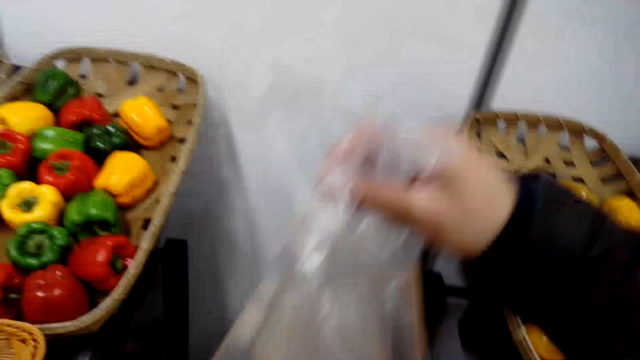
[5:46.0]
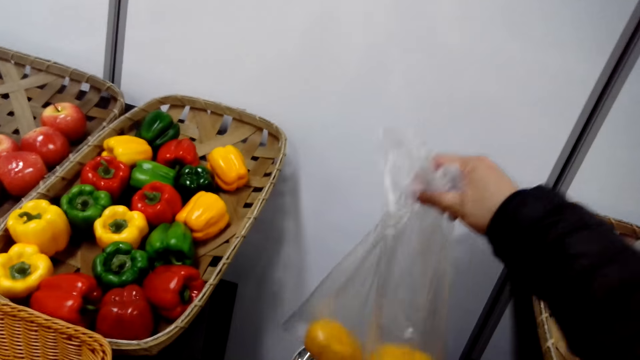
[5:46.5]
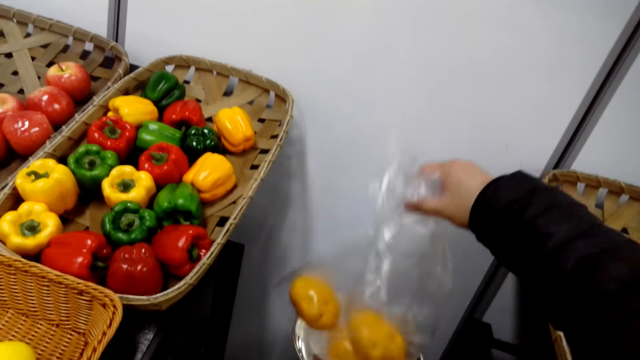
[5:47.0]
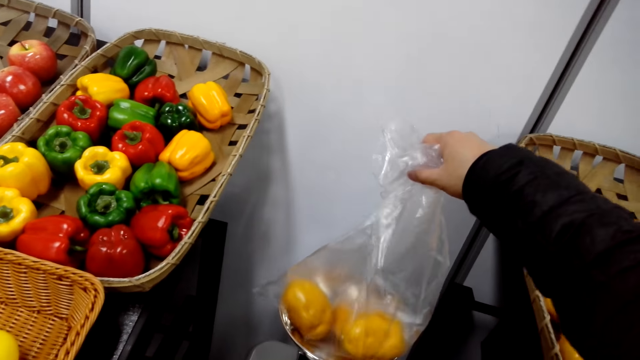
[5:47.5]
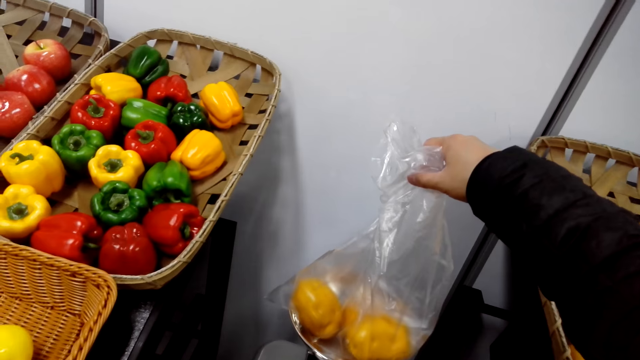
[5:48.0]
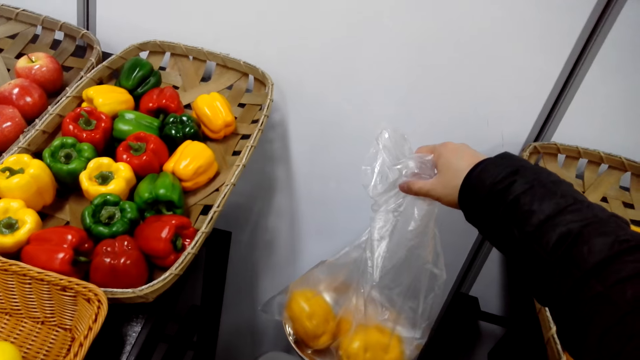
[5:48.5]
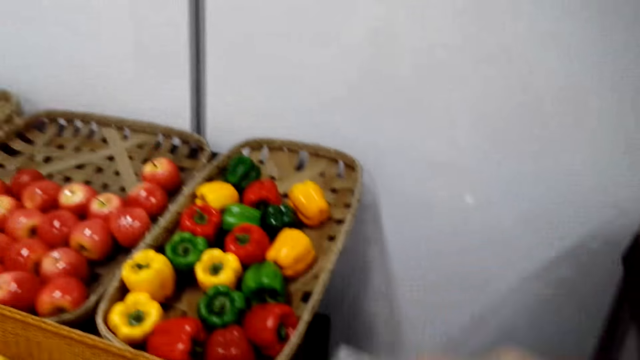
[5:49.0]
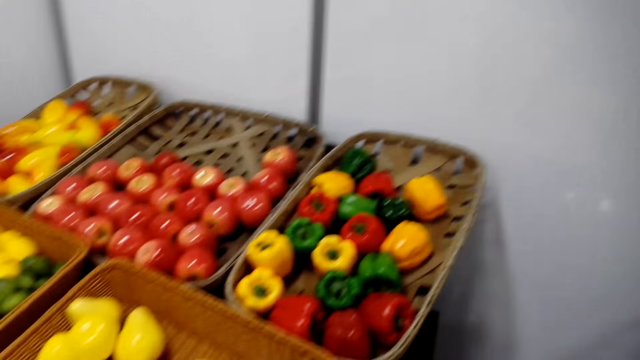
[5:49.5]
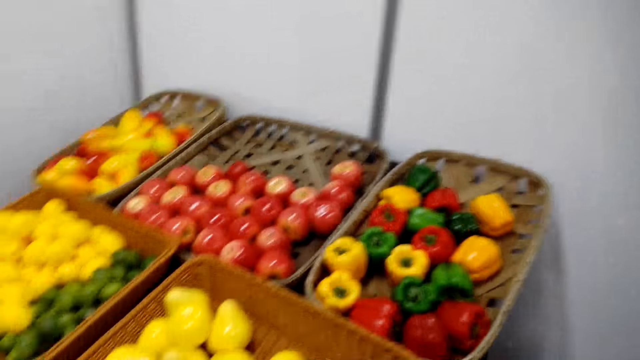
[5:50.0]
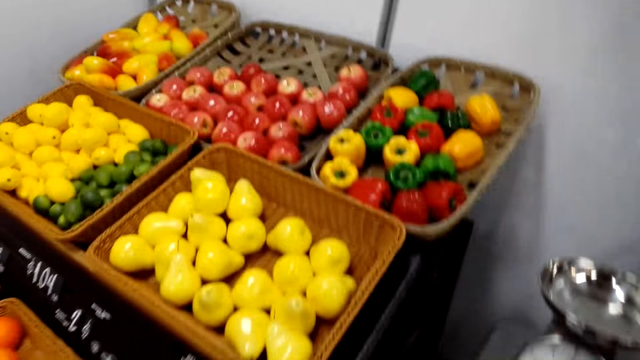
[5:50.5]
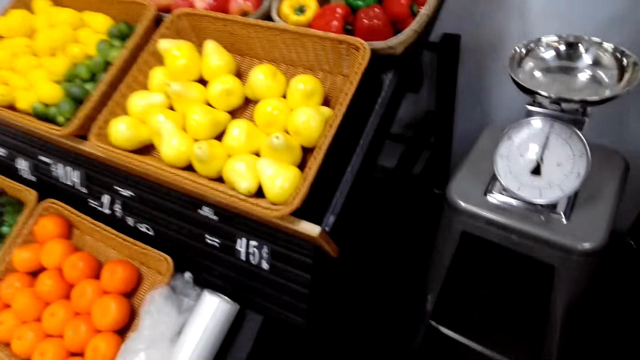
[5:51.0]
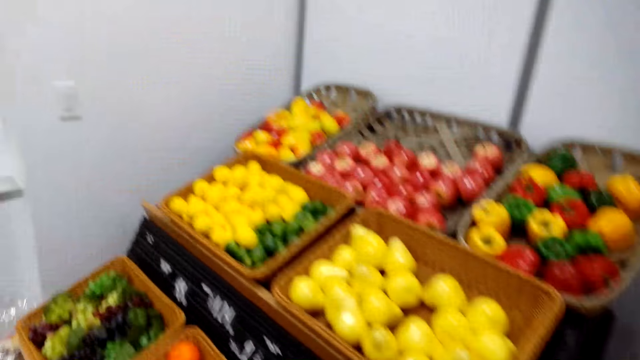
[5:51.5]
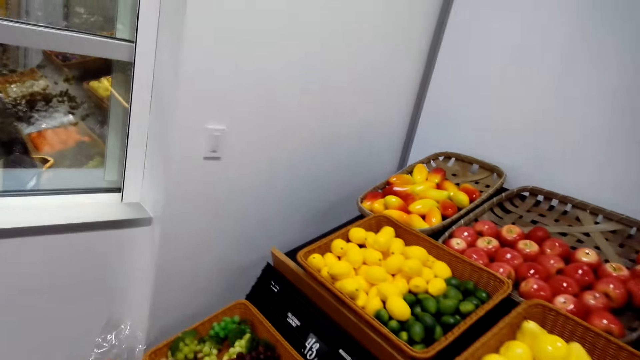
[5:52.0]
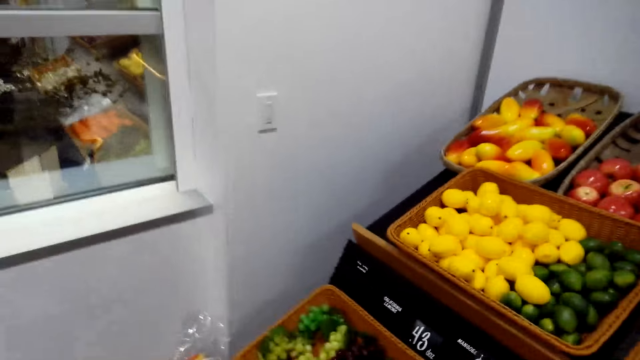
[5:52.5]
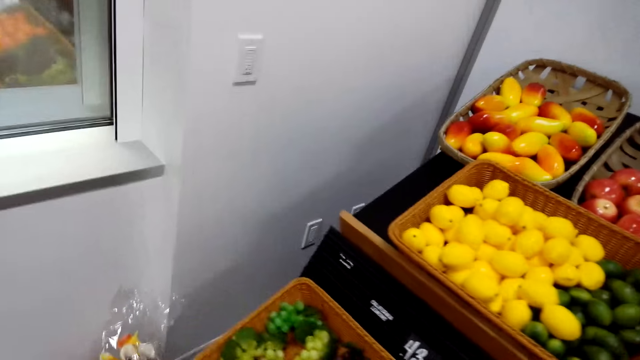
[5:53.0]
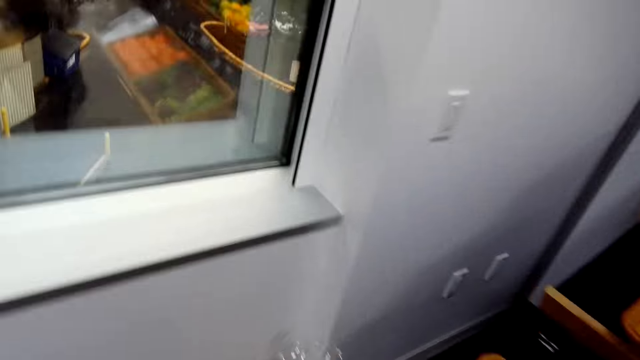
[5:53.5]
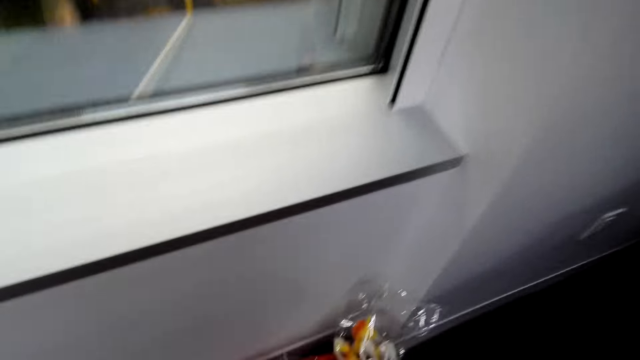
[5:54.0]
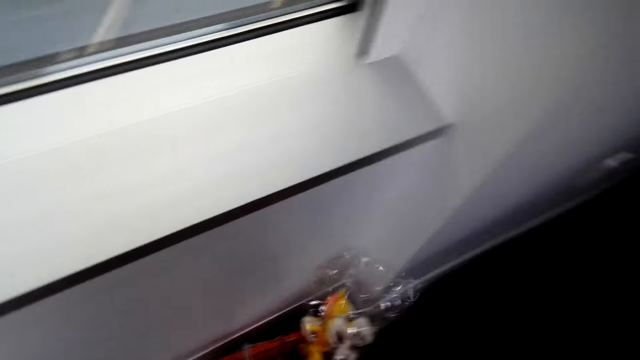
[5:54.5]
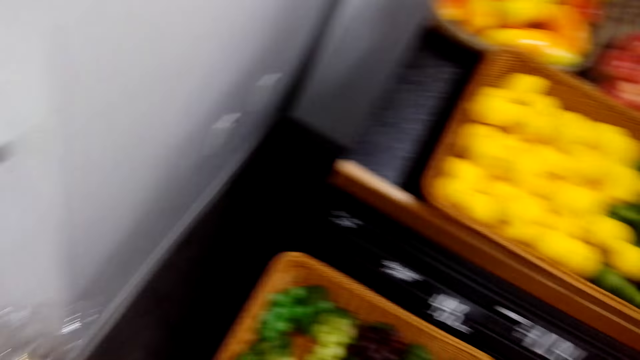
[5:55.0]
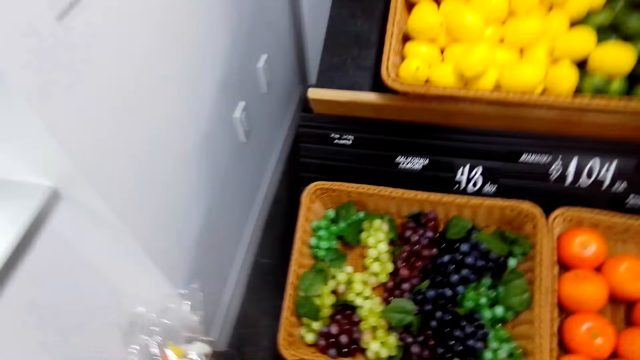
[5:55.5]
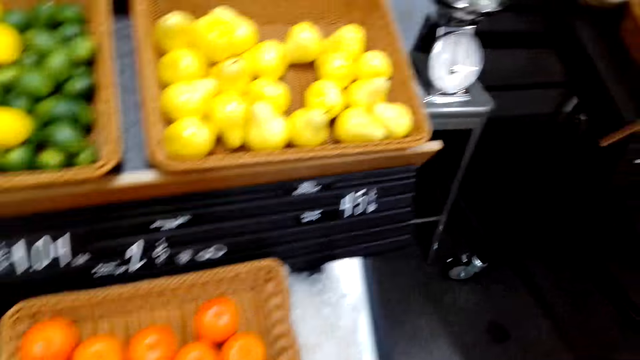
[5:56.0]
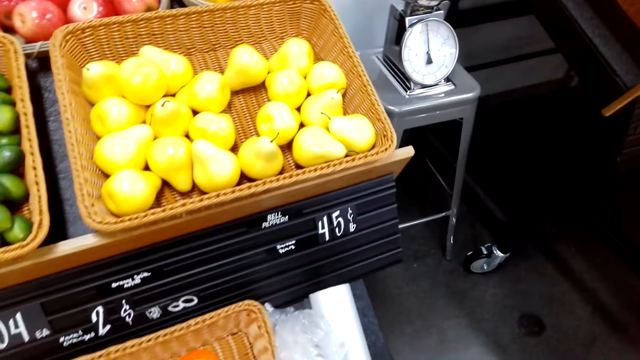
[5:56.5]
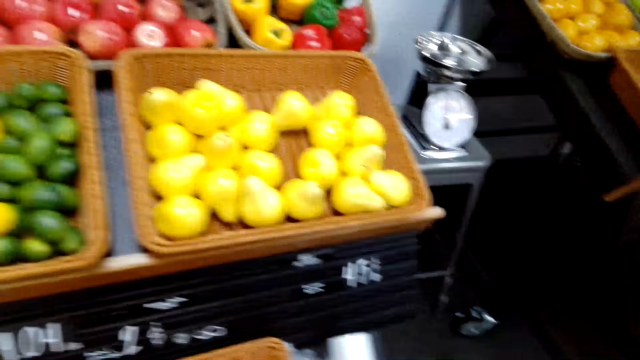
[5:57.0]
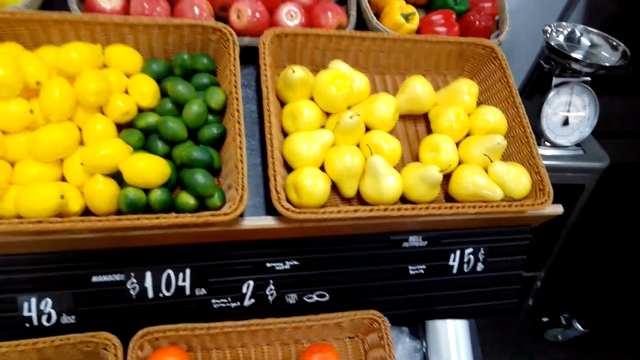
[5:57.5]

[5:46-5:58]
The camera wearer is measuring the potatoes. They put the potatoes on the weighing scale.

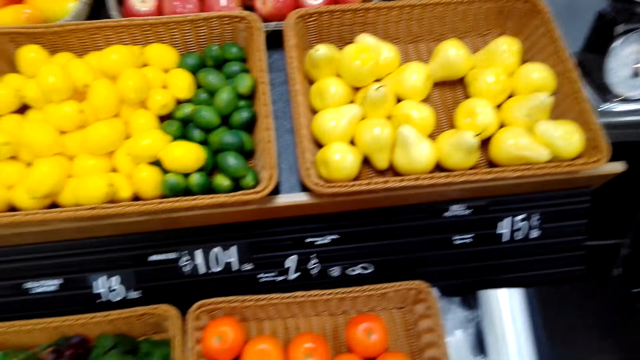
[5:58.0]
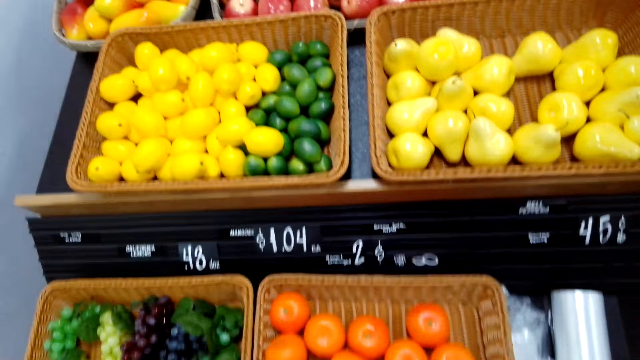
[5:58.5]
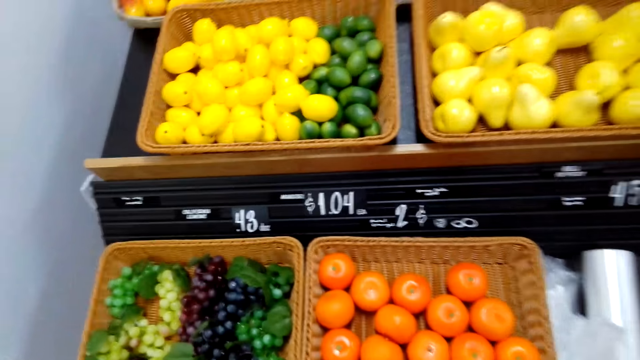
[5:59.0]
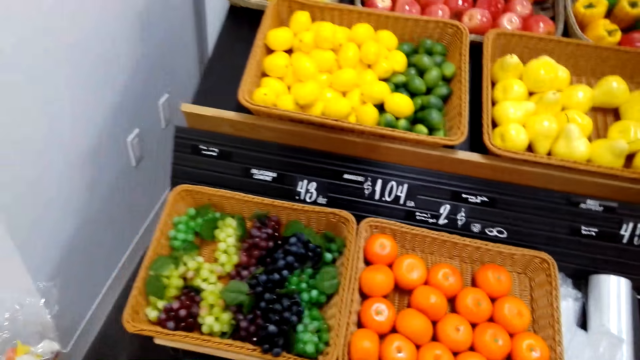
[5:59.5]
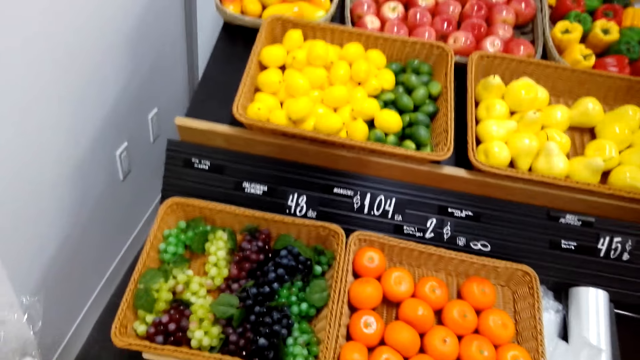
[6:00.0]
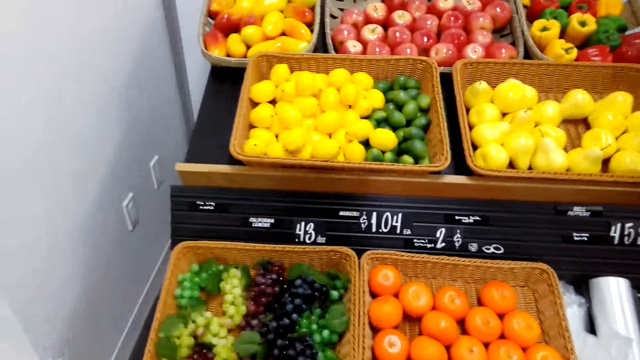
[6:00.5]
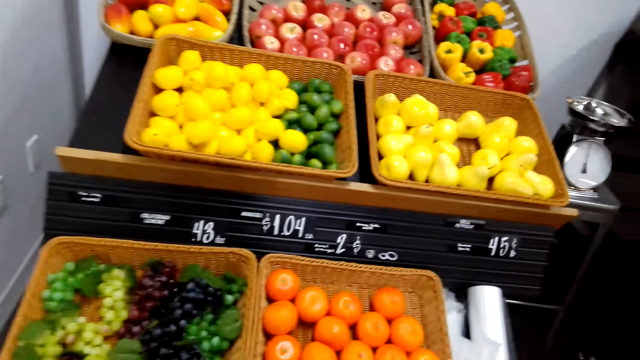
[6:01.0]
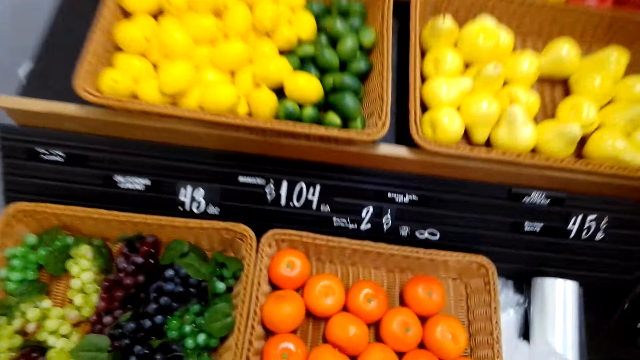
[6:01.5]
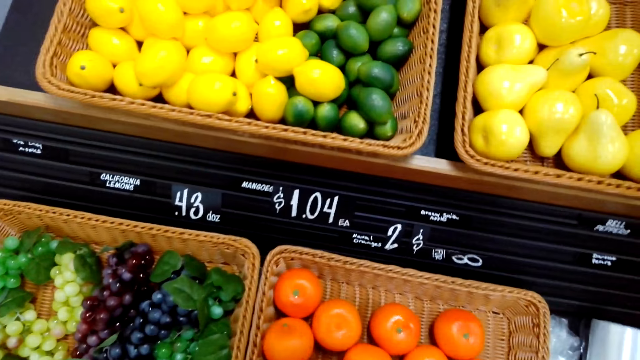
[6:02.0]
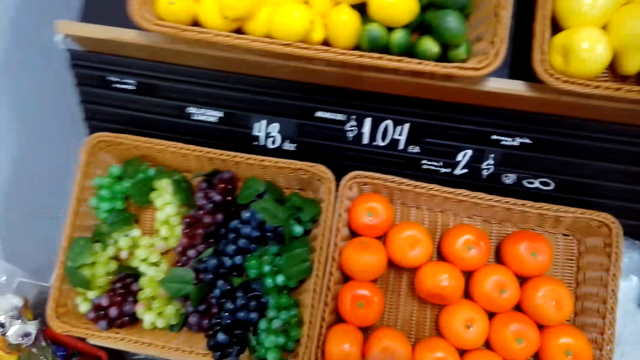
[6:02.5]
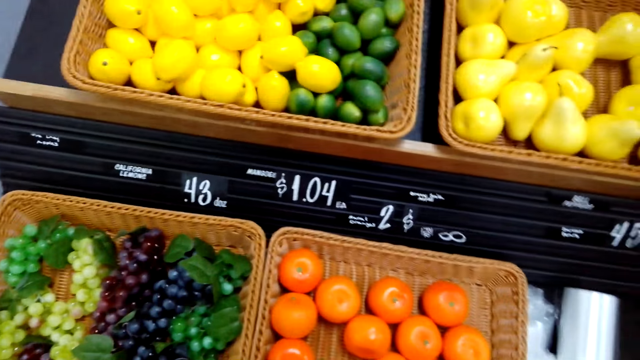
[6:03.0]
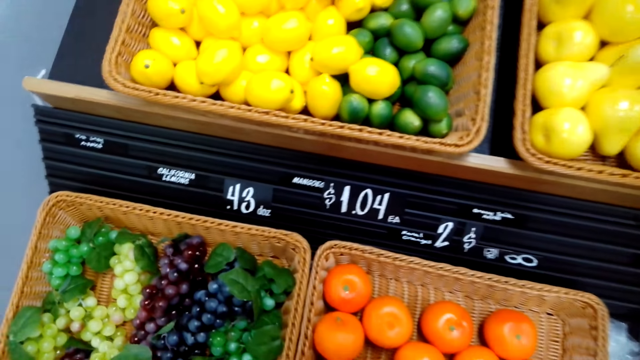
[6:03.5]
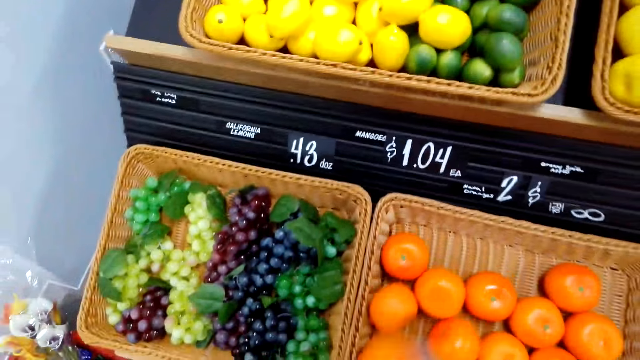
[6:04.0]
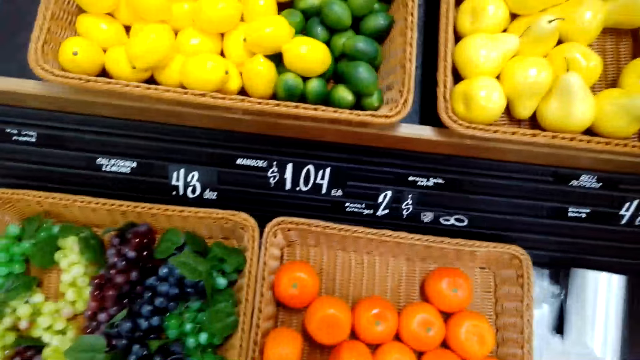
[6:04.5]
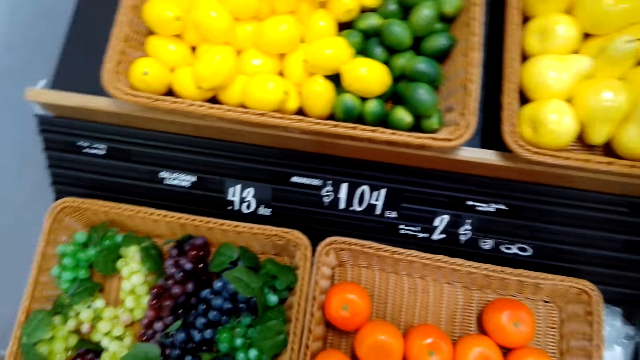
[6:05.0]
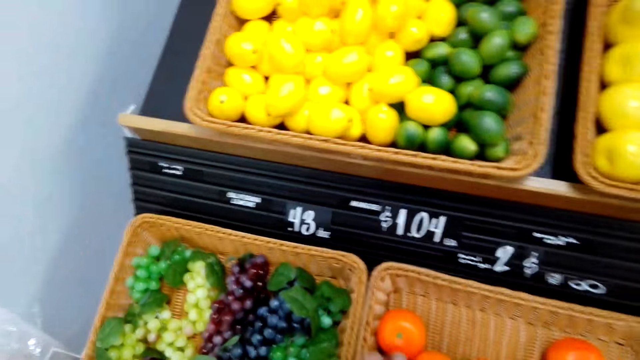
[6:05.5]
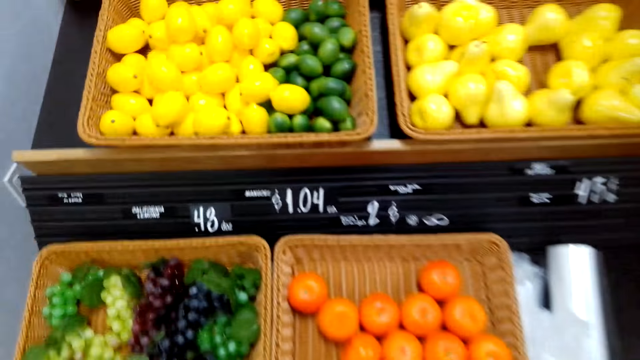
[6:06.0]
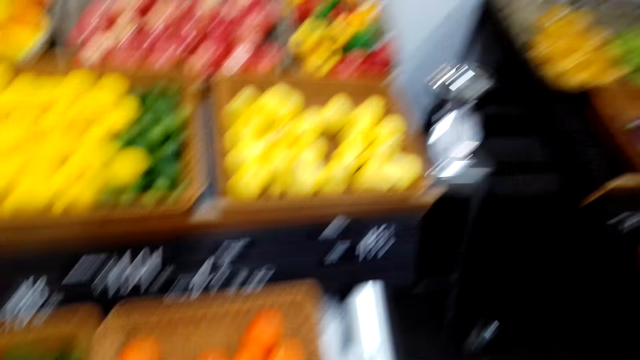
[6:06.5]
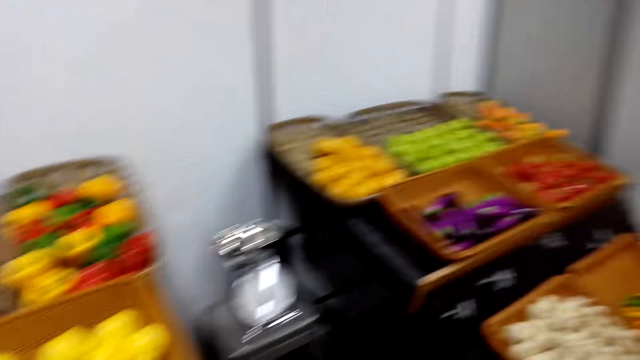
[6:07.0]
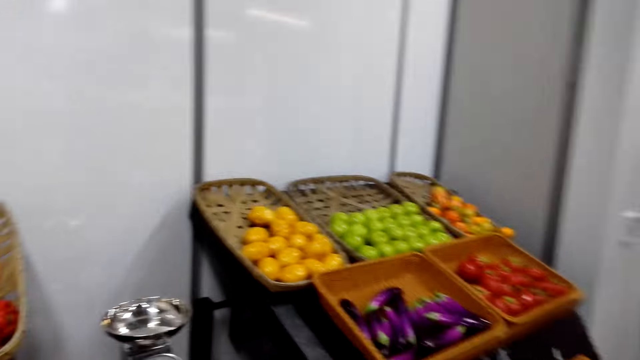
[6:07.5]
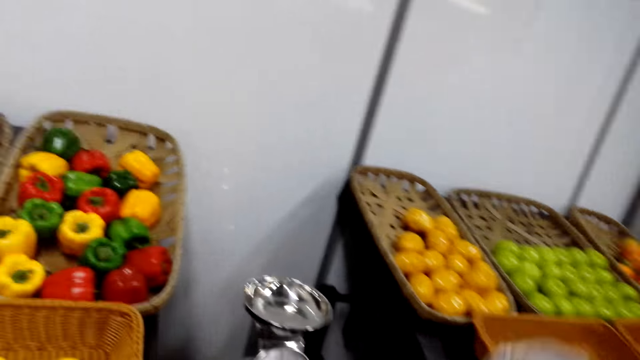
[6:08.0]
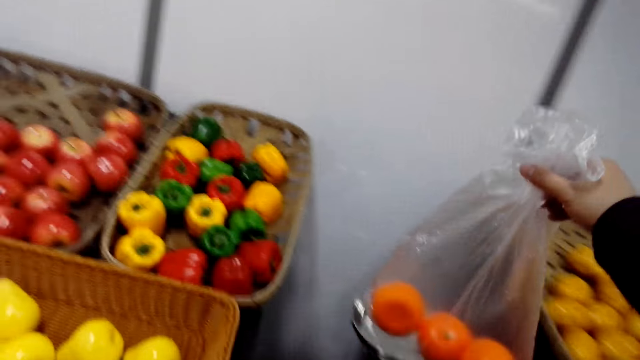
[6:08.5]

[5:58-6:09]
The camera wearer picks up a tomato.
